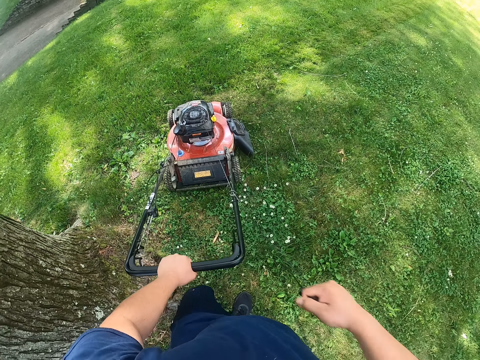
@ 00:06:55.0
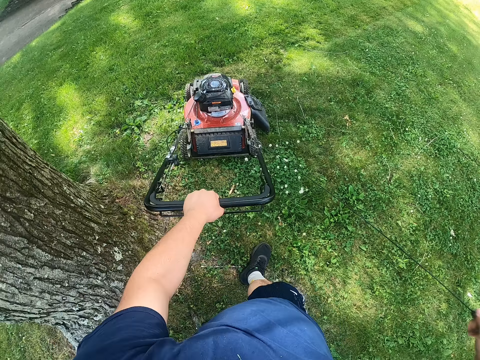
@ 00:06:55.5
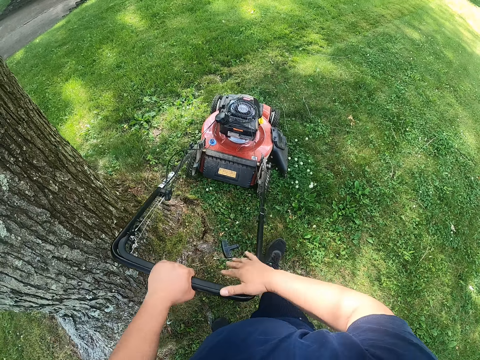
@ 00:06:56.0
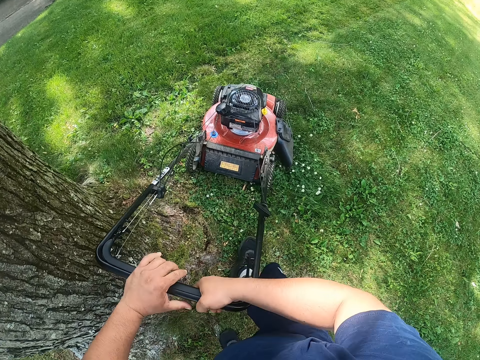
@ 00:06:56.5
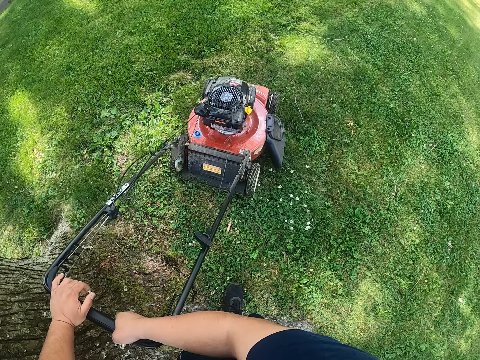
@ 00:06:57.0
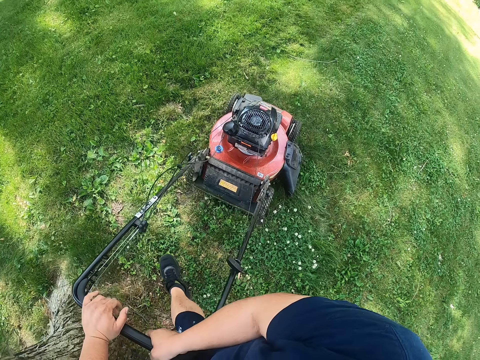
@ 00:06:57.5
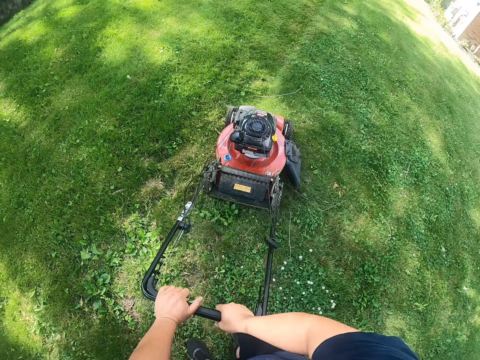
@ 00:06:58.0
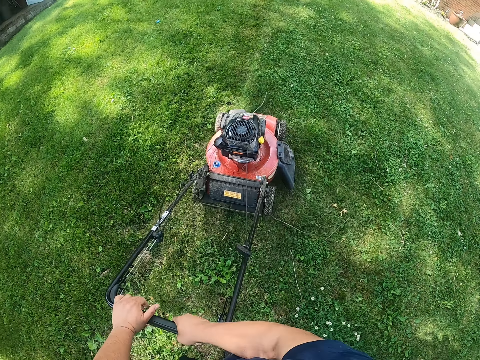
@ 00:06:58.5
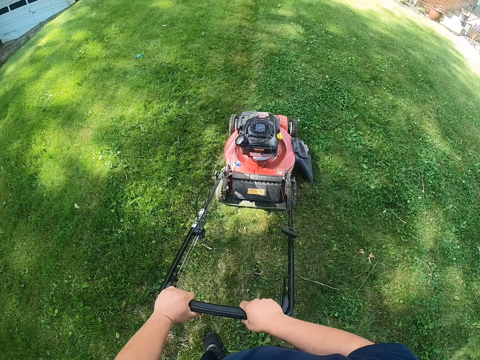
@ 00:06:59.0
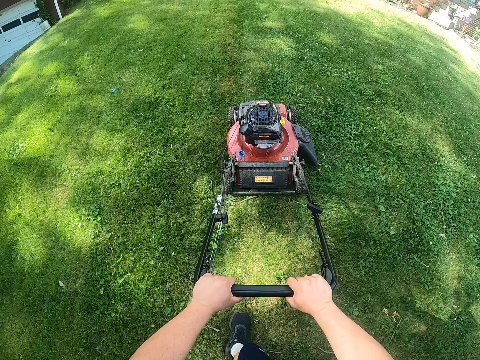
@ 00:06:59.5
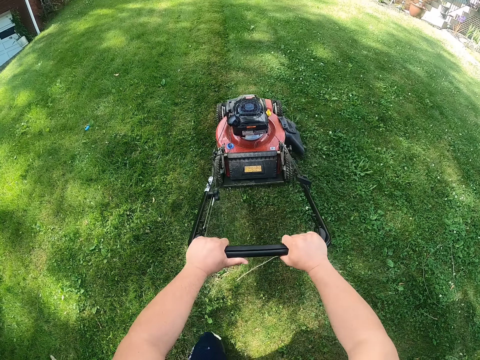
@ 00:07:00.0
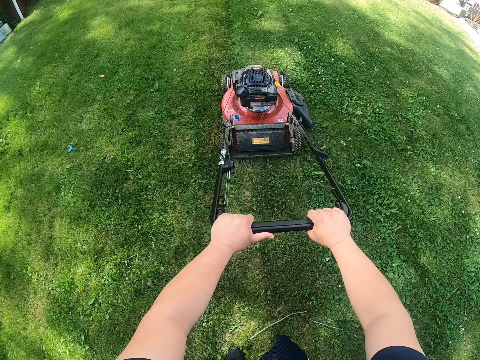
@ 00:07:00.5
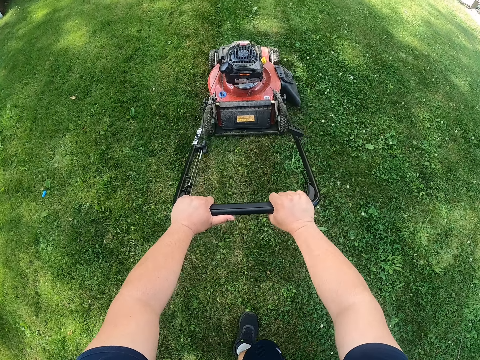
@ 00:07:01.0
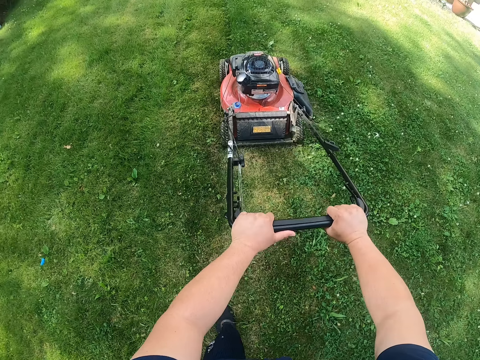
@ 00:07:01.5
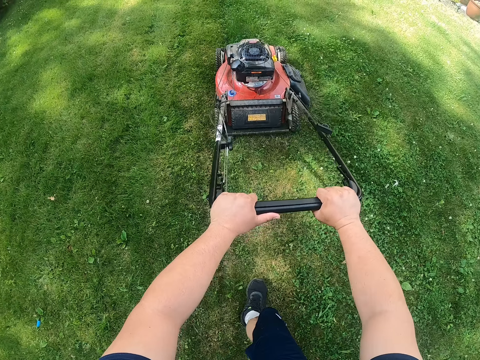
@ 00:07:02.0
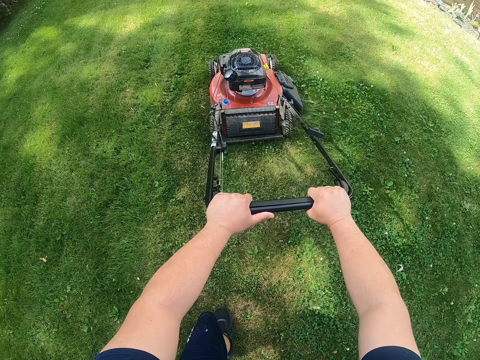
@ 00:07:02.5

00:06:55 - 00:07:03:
The camera wearer switches on the lawn mower. They mow the grass with the lawn mower.

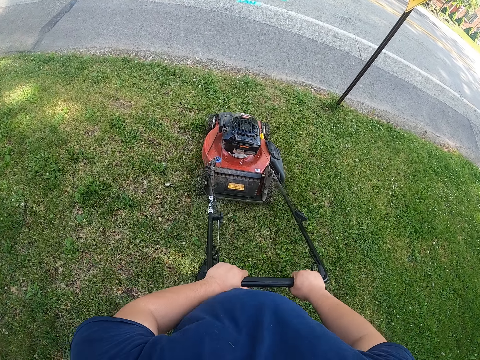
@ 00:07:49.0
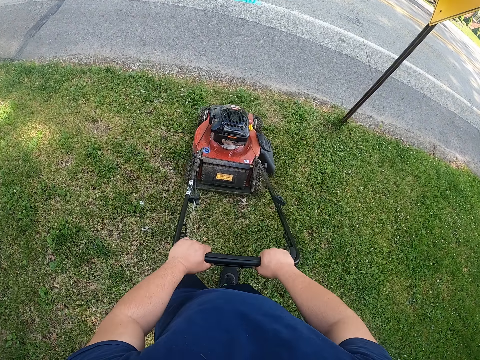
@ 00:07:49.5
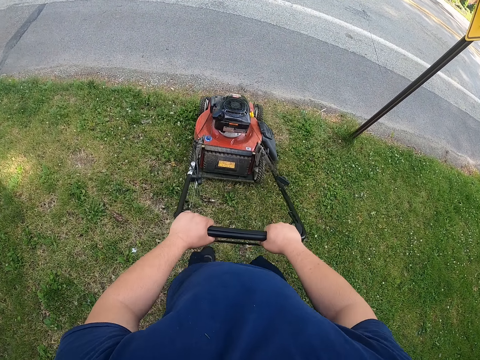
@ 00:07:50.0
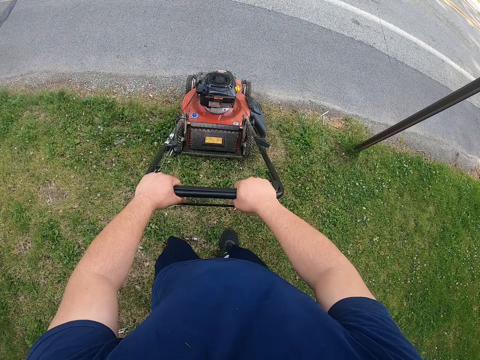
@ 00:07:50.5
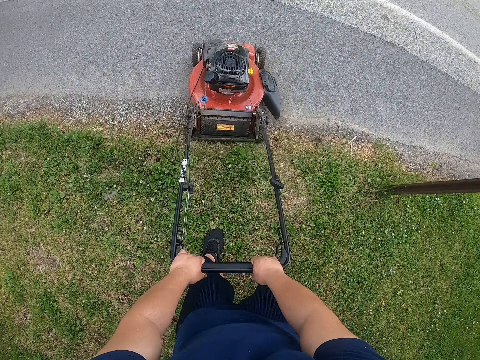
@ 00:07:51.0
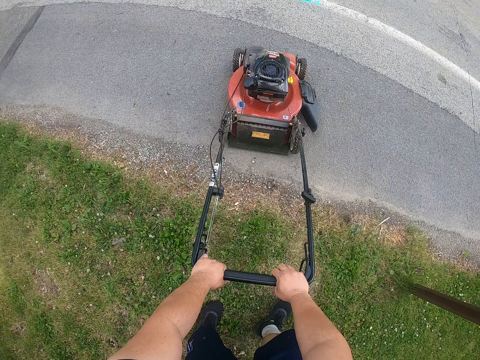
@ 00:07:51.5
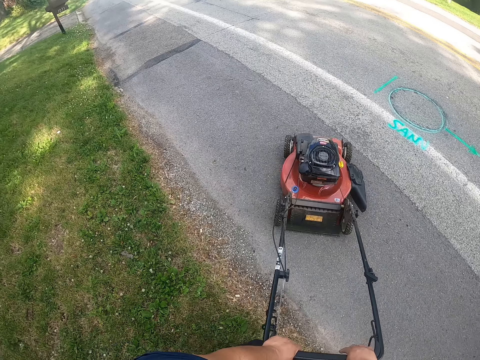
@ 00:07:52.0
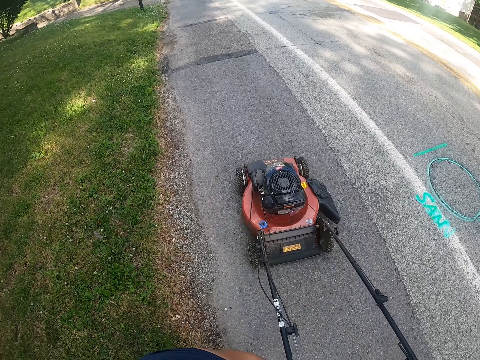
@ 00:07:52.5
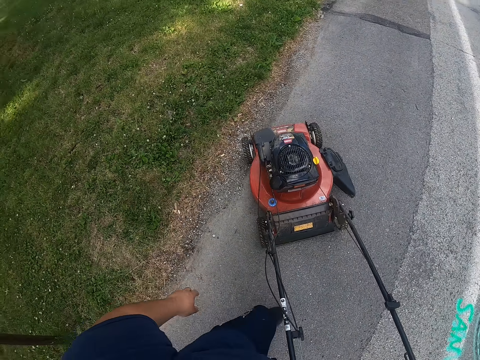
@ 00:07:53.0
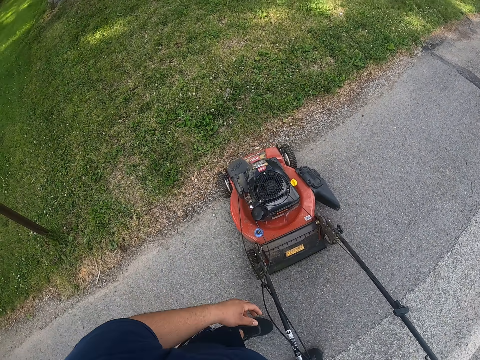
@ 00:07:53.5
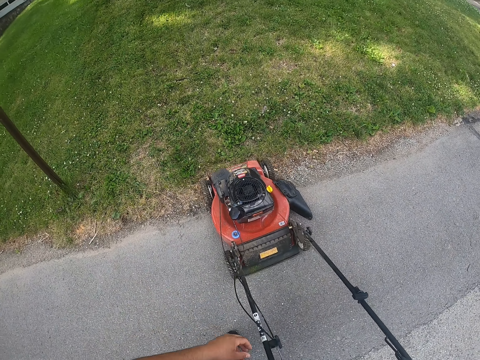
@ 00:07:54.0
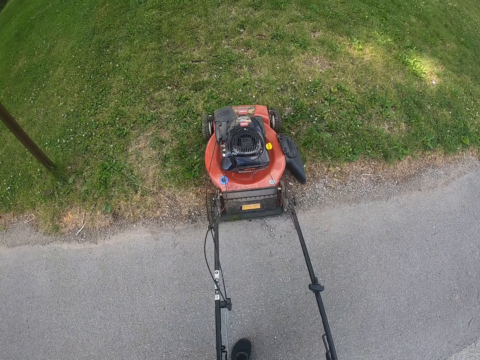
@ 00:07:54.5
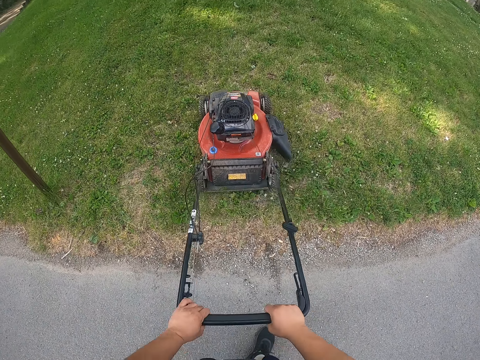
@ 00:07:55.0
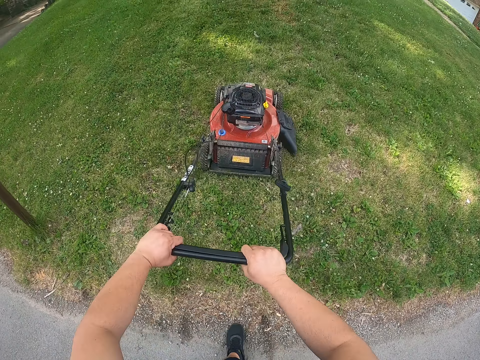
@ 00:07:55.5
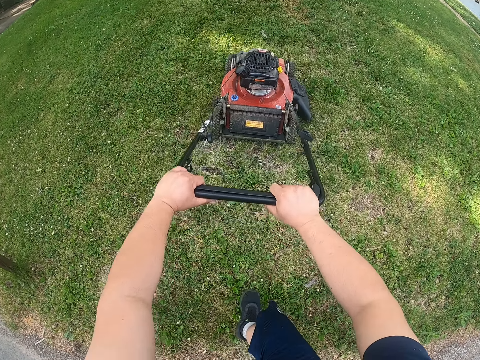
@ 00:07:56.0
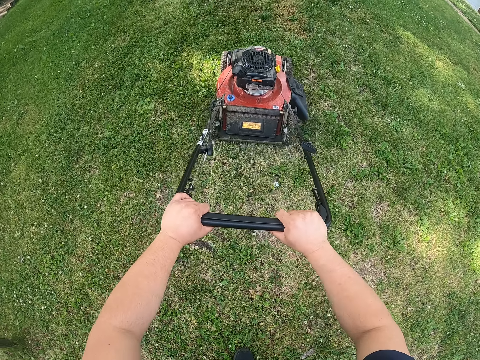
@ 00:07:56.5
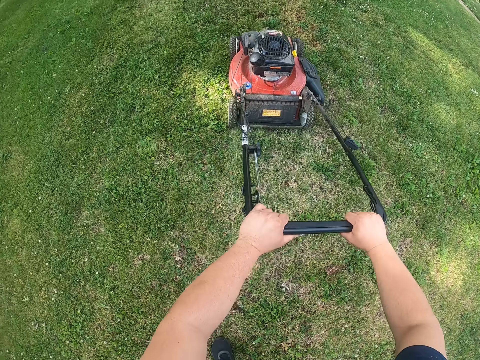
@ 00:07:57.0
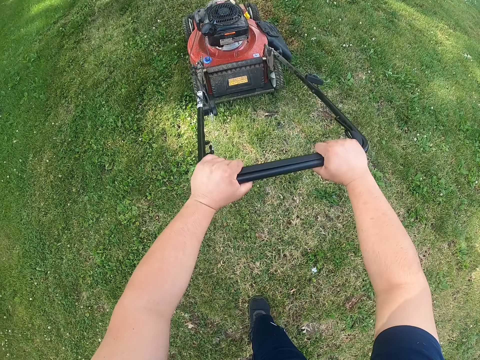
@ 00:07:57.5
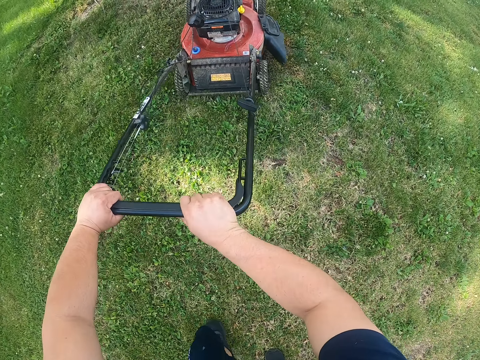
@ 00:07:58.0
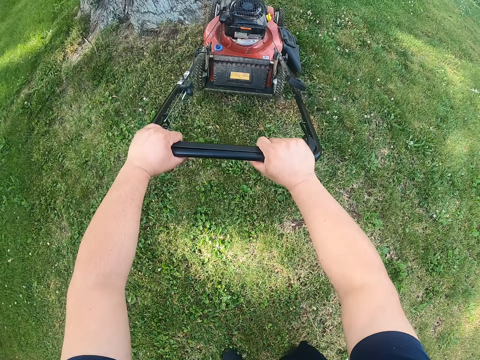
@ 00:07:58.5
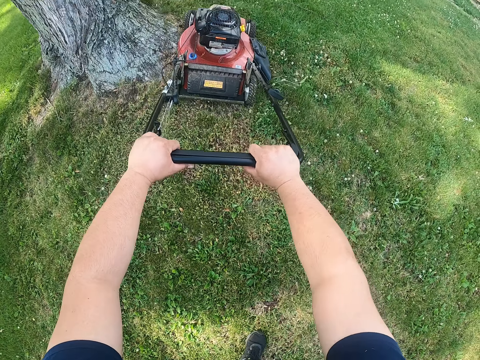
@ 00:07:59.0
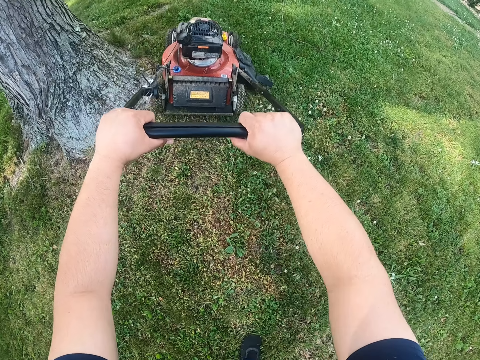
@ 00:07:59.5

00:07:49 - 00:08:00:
The camera wearer moves the lawn mower on the tarmac road. They cut grass with the lawn mower.

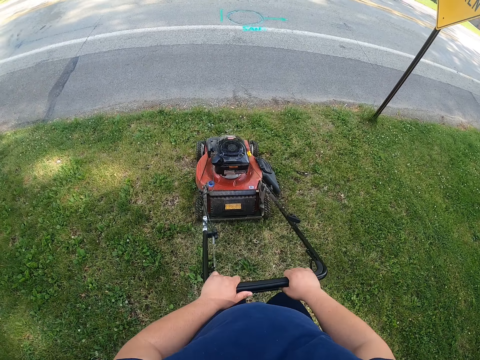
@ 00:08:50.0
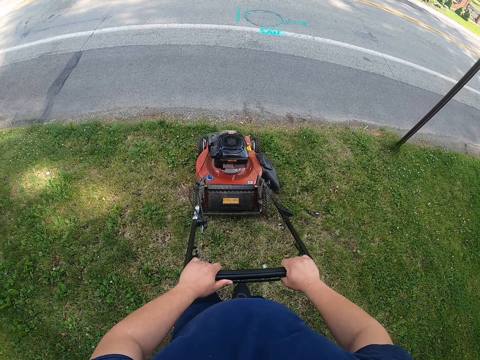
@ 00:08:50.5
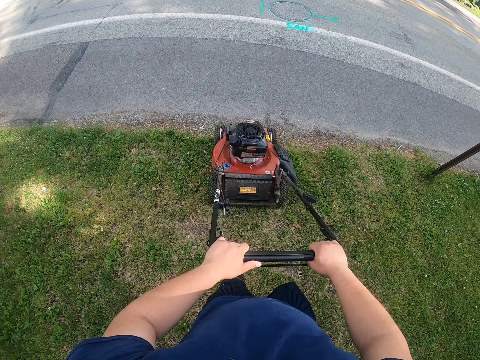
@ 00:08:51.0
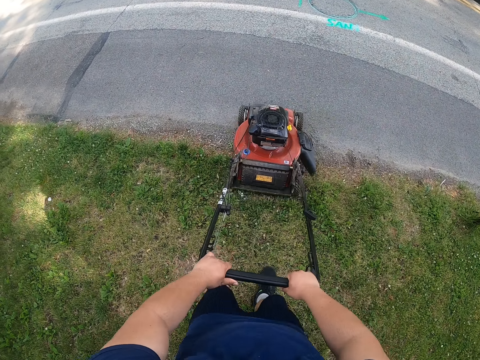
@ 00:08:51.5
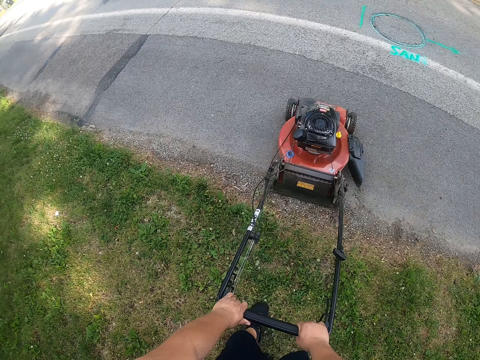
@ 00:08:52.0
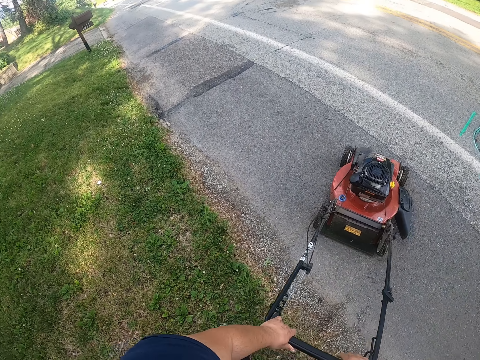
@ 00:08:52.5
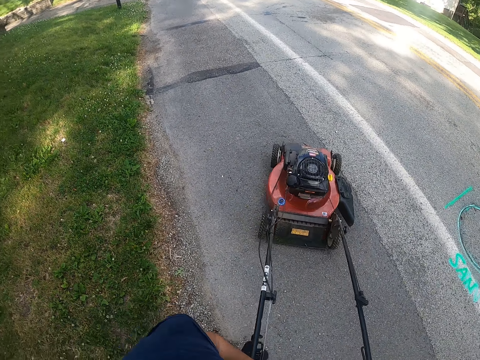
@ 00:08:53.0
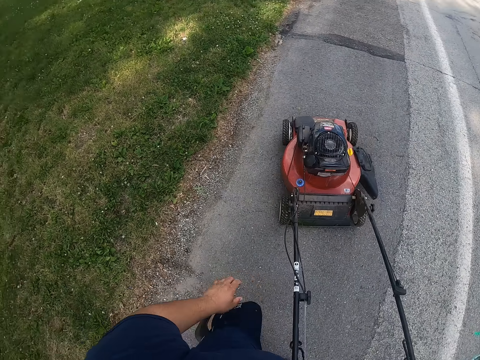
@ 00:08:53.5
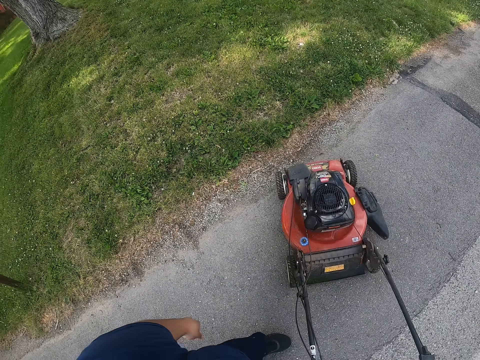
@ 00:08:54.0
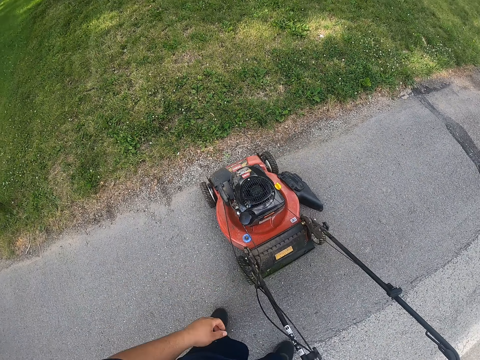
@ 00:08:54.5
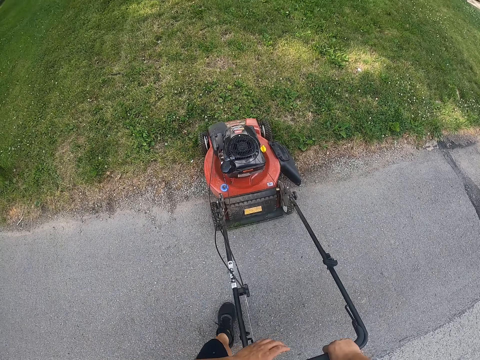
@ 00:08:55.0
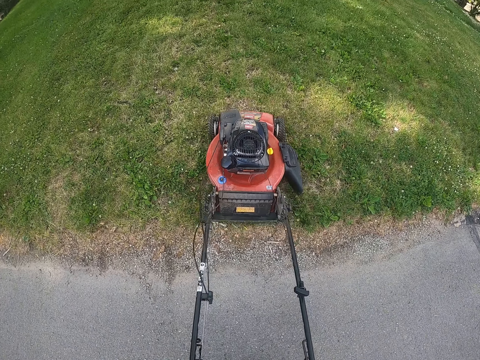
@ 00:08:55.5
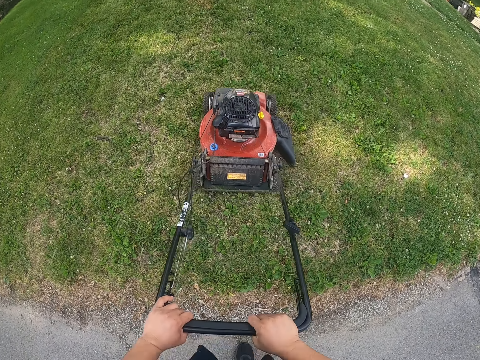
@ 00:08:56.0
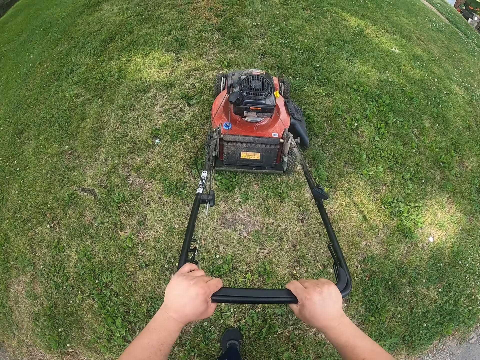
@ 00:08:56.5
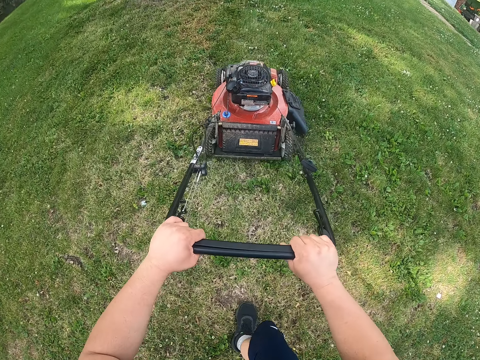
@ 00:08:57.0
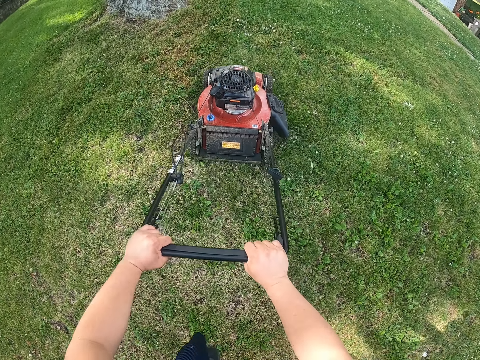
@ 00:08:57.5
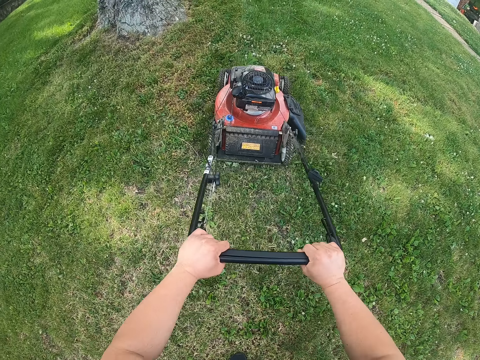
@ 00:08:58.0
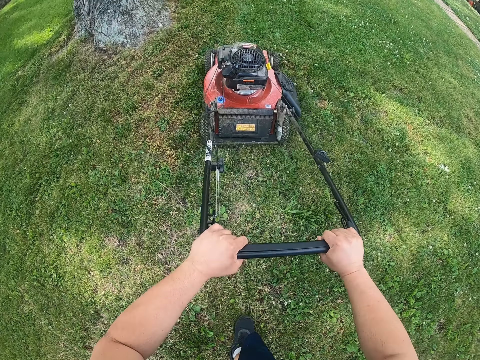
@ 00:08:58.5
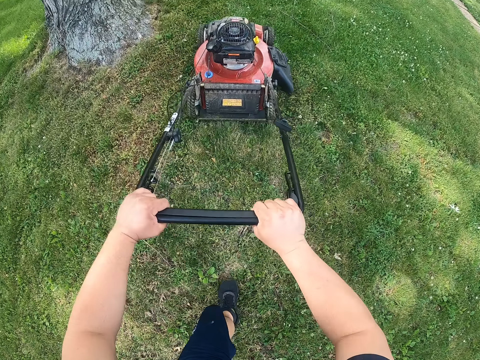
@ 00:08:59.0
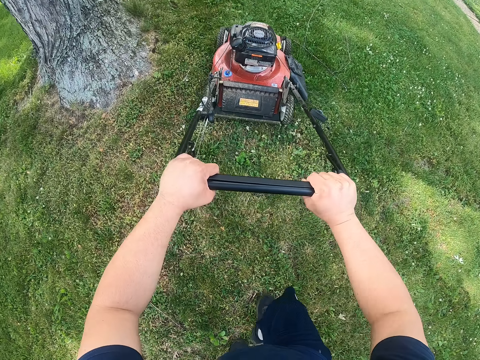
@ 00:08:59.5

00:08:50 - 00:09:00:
The camera wearer moves the lawn mower on the tarmac road. They cut grass with the lawn mower.
